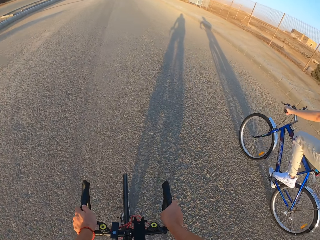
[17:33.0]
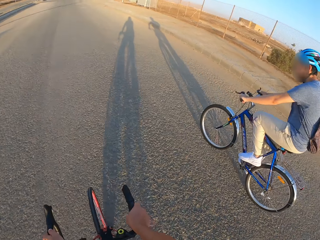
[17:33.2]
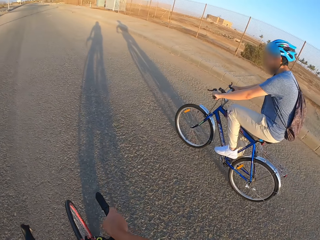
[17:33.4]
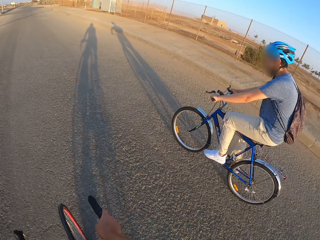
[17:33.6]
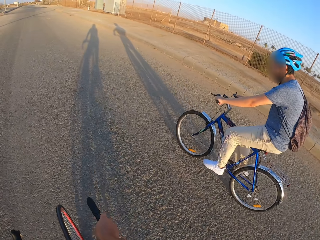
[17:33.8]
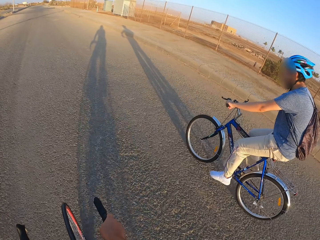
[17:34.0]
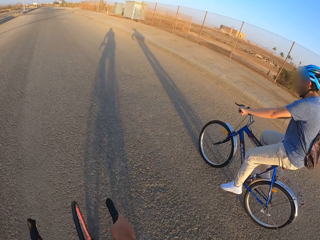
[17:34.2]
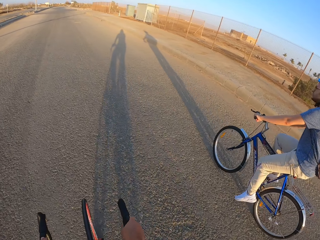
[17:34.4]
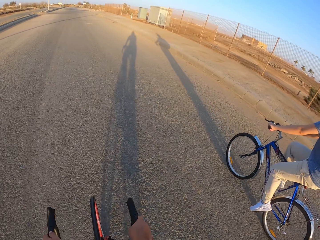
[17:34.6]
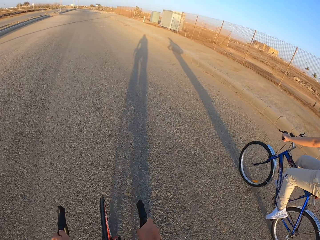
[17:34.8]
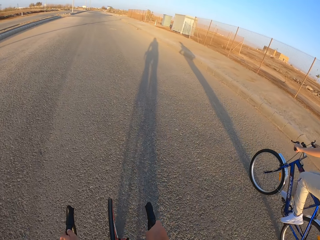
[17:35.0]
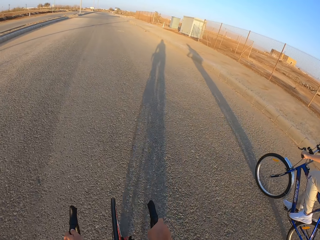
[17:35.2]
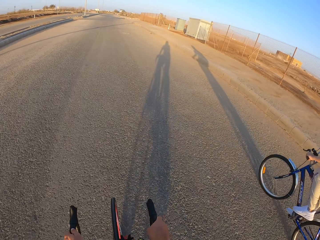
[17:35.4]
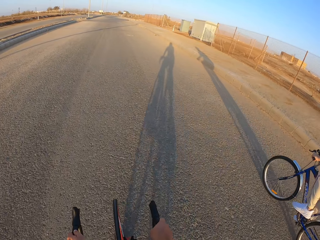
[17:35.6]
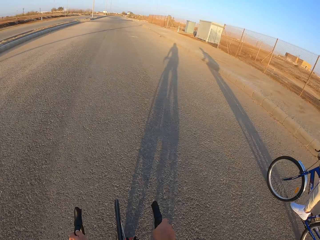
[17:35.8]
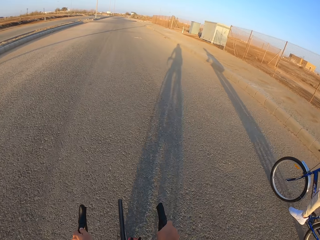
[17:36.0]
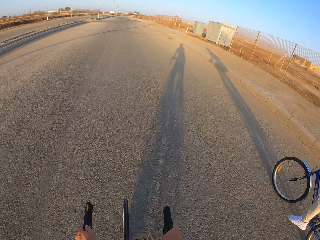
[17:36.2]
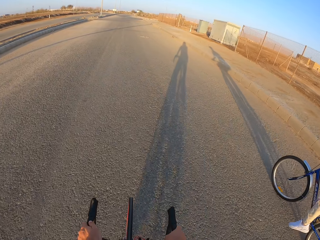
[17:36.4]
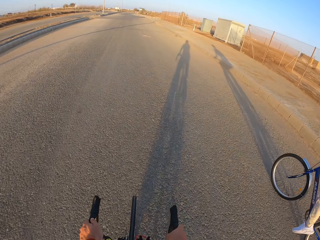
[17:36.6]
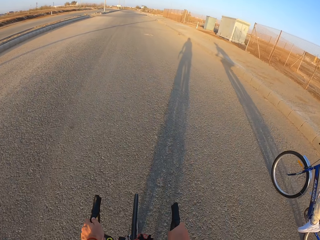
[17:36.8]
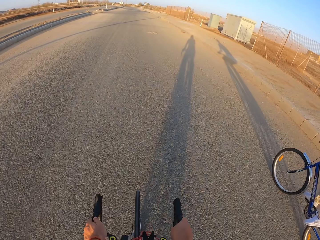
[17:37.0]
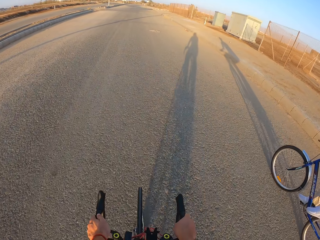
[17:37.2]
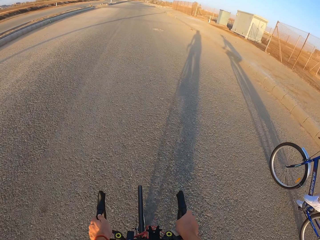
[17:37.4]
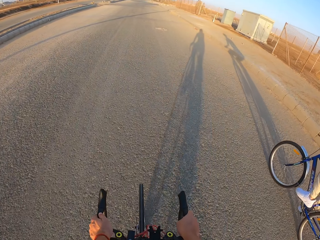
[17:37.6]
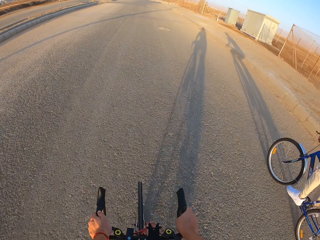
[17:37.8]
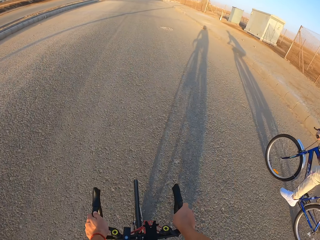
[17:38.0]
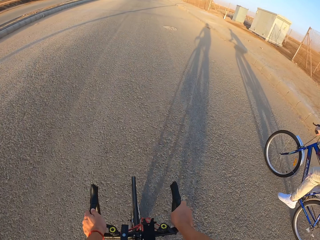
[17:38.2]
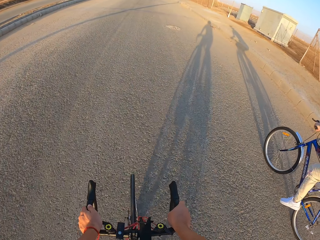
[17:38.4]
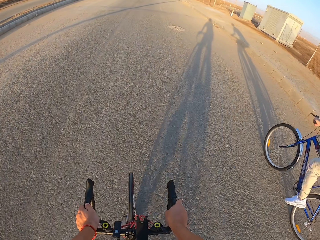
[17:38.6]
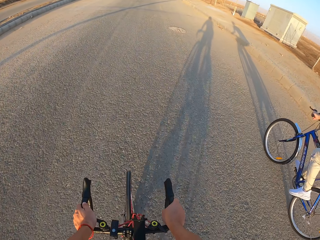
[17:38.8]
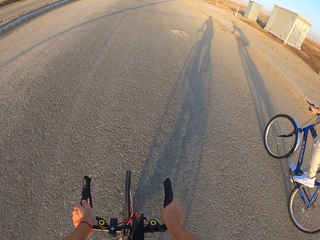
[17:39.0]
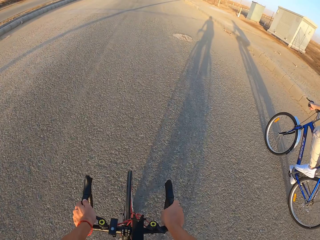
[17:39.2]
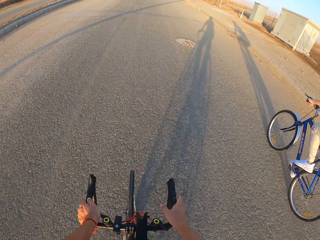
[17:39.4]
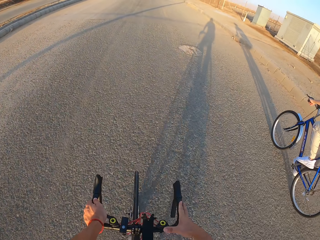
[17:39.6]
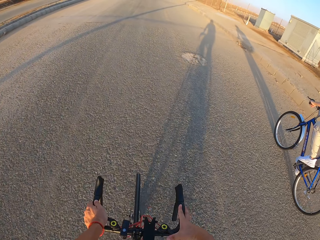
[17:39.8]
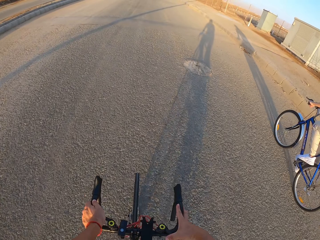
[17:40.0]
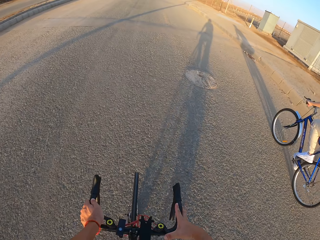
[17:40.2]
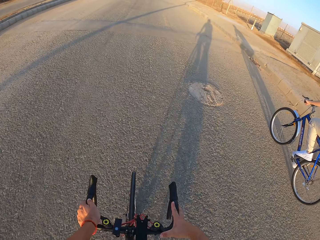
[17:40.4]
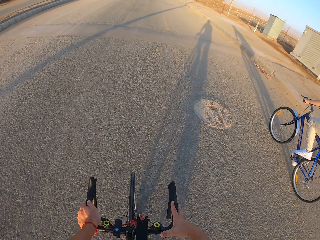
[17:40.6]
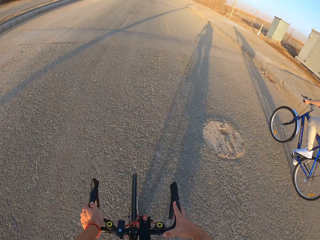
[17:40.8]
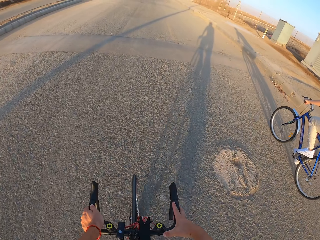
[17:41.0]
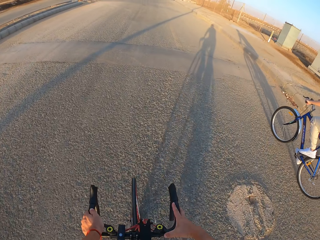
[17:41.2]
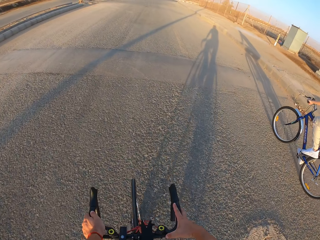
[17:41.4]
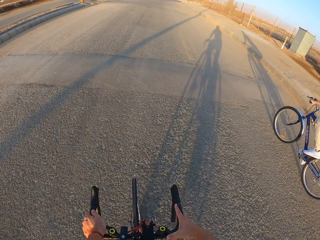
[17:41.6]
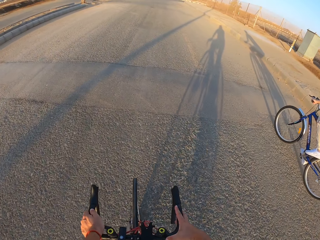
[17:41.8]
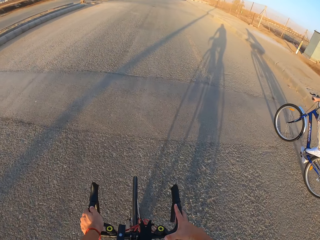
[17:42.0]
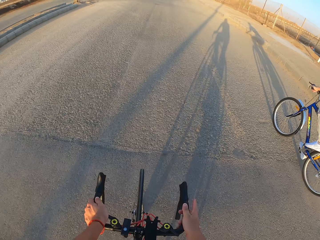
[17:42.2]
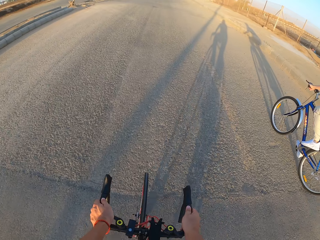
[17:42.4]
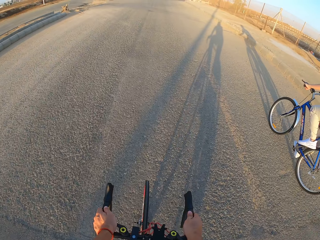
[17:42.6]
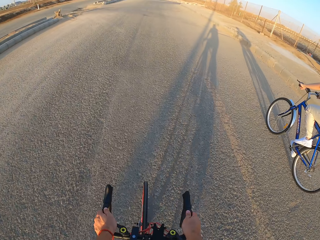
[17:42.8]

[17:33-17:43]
A man rides the bicycle. The camera wearer looks at the man and cycles along the road.

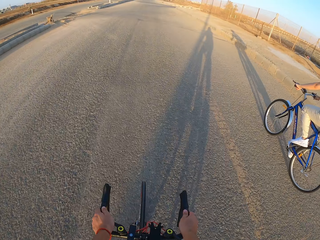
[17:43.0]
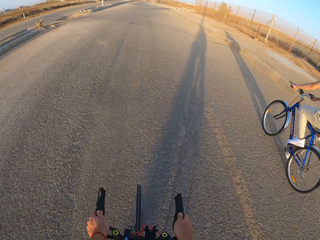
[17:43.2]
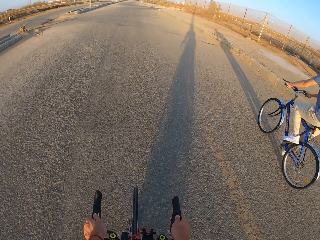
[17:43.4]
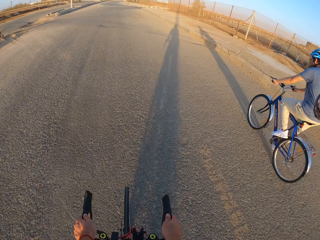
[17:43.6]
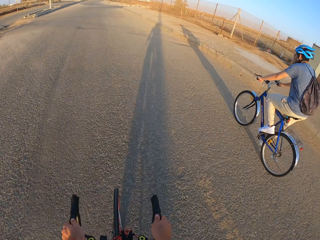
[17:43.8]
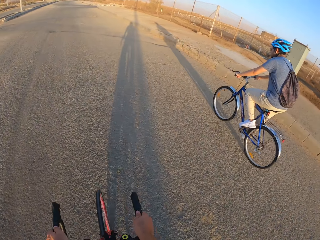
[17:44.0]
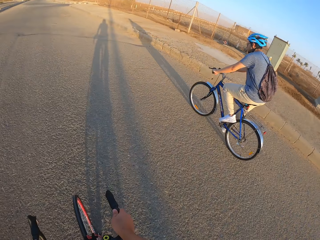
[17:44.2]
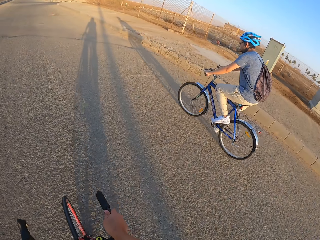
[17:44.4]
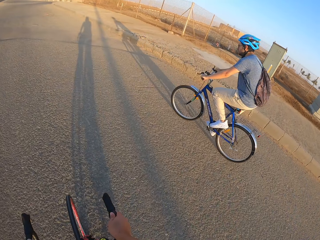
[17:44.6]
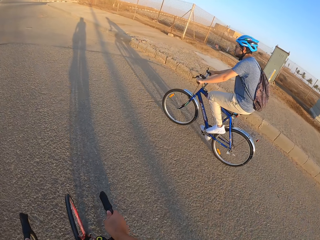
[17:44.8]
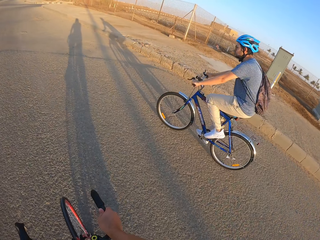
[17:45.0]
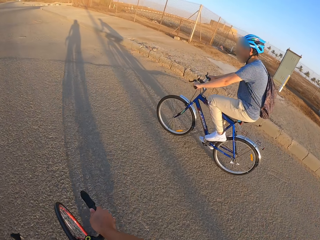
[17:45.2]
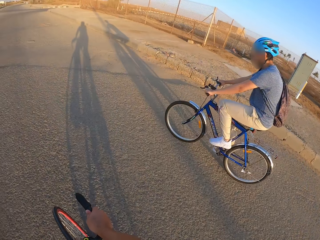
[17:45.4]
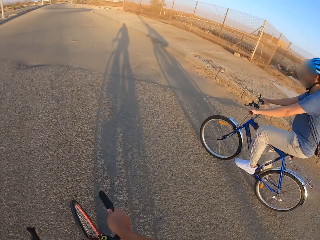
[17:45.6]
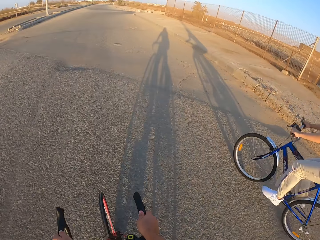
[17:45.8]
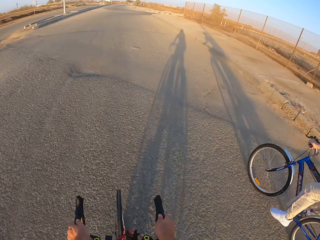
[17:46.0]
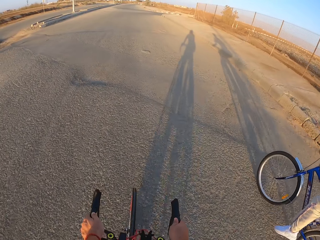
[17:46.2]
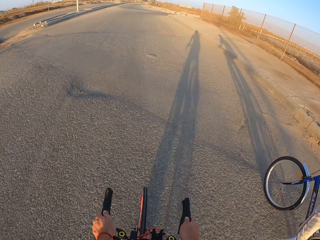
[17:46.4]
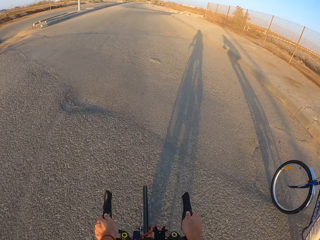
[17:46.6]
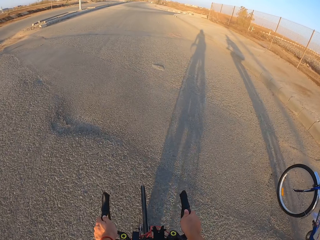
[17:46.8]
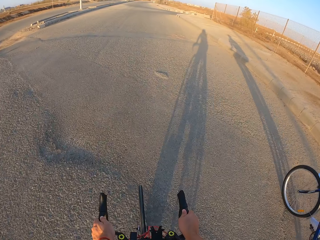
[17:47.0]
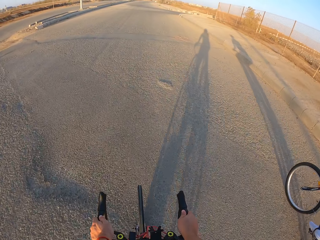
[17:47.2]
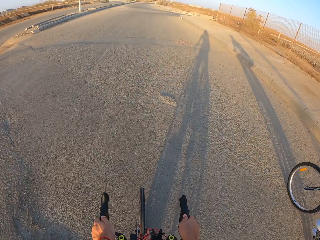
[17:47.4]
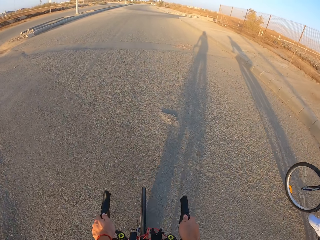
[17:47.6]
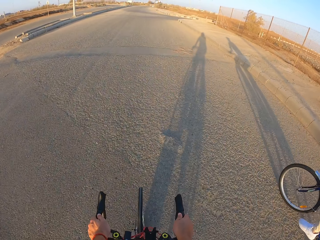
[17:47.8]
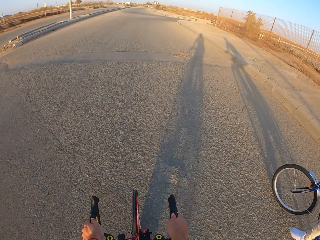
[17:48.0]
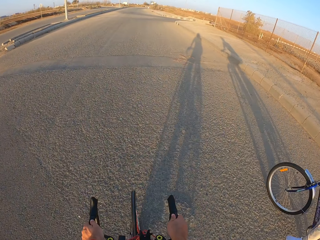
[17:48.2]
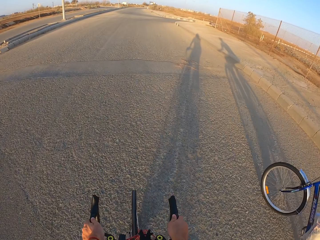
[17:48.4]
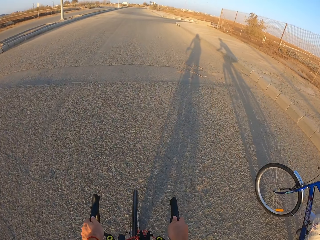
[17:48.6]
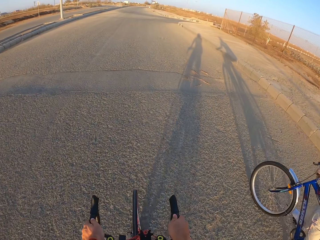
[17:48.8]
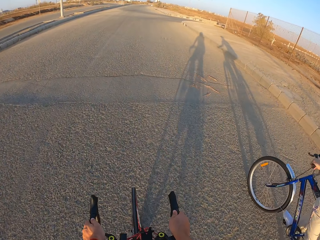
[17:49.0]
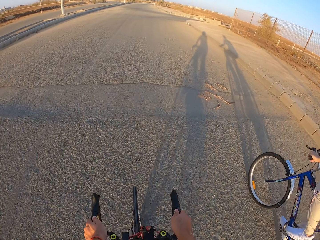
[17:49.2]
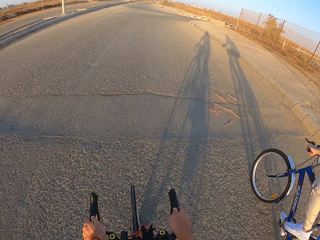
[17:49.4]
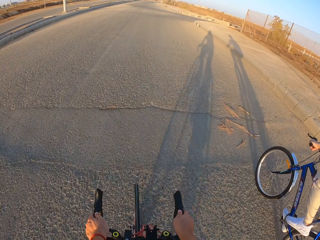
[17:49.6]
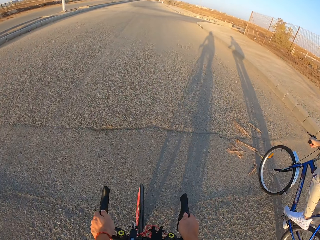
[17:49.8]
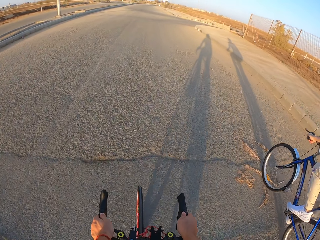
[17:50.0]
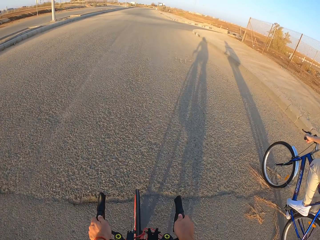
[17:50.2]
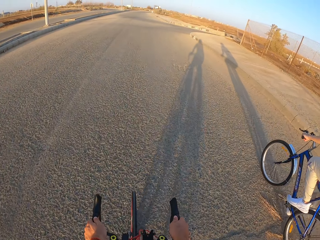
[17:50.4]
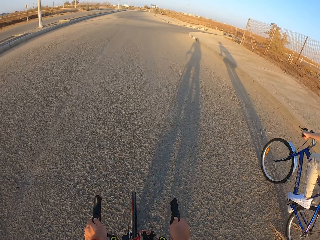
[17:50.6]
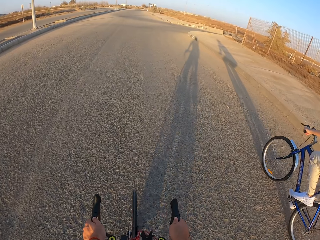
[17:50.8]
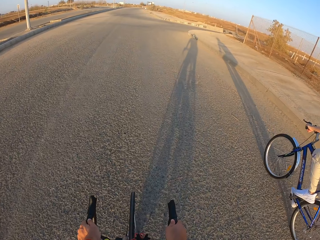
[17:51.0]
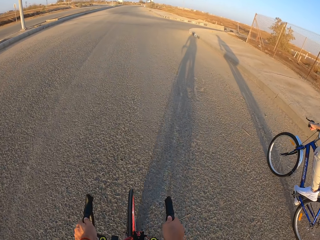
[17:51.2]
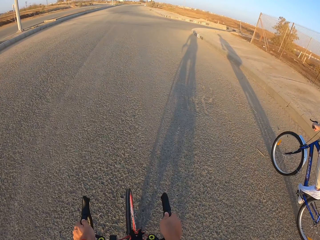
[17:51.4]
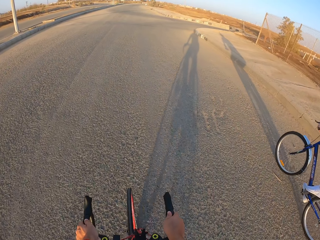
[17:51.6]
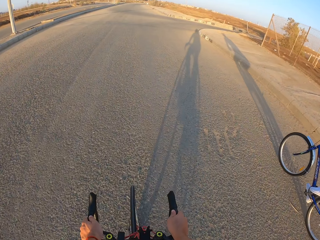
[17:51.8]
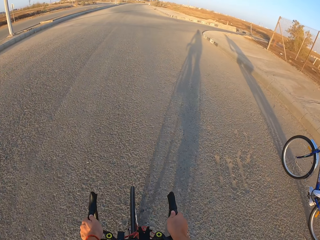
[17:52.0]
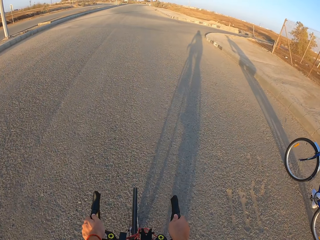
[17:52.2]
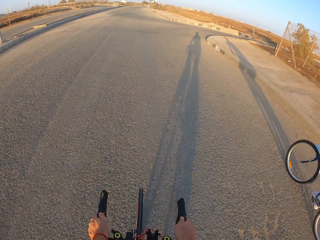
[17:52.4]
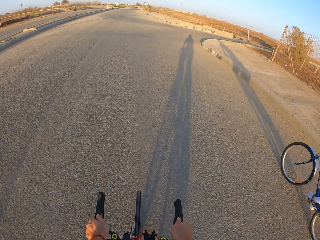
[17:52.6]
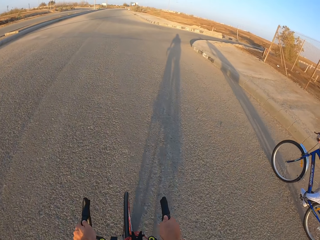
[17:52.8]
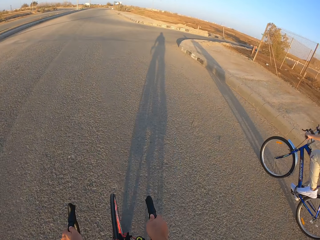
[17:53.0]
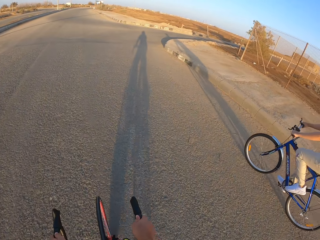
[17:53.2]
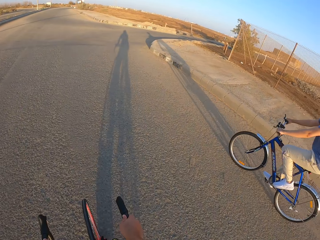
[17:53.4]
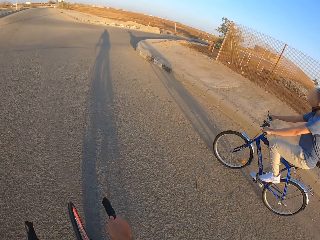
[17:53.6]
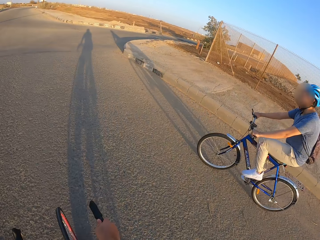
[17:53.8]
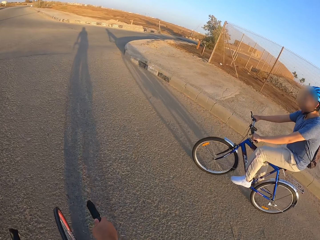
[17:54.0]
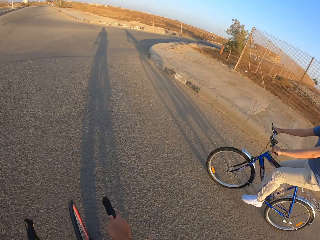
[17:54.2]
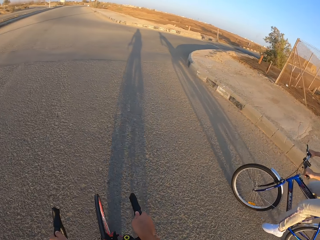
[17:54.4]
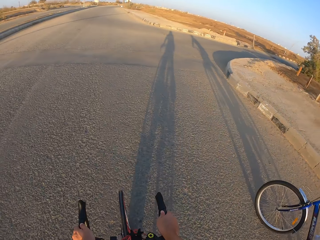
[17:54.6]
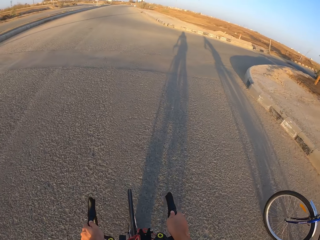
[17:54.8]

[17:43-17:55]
The camera wearer looks at a man and cycles along the road. The man rides the bicycle.
